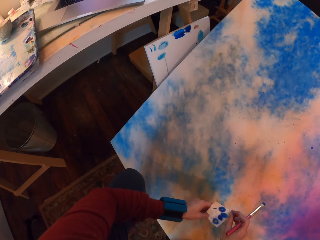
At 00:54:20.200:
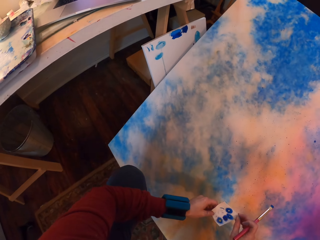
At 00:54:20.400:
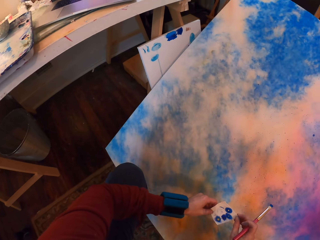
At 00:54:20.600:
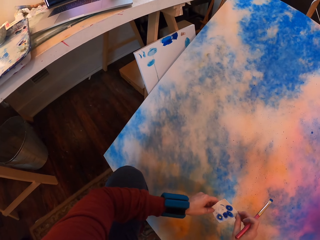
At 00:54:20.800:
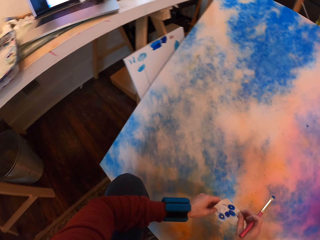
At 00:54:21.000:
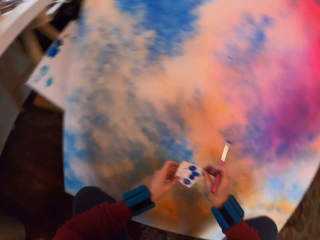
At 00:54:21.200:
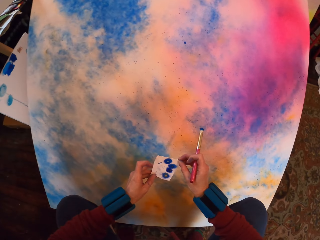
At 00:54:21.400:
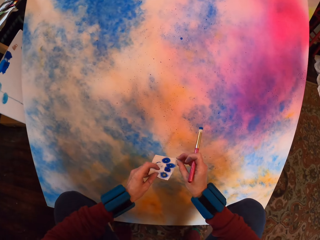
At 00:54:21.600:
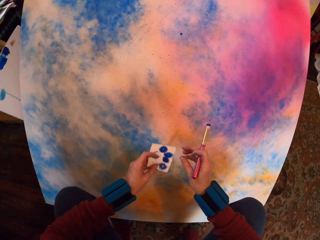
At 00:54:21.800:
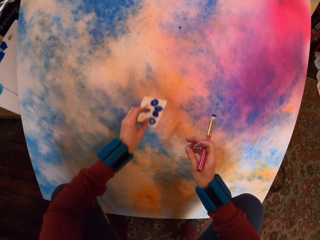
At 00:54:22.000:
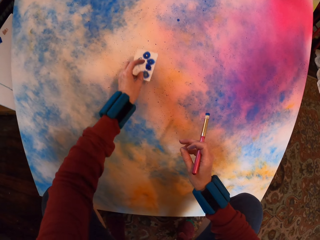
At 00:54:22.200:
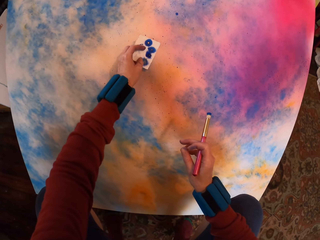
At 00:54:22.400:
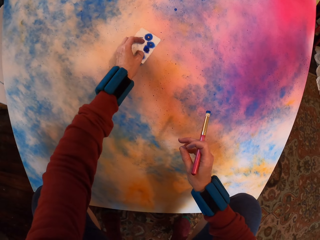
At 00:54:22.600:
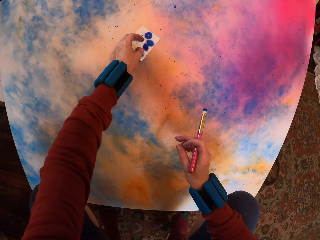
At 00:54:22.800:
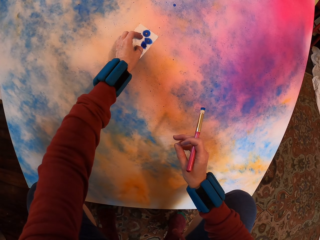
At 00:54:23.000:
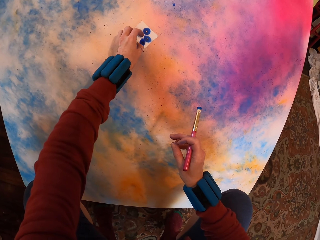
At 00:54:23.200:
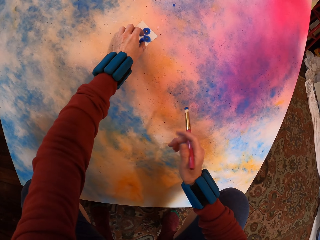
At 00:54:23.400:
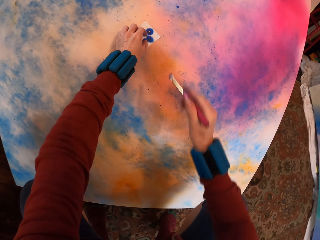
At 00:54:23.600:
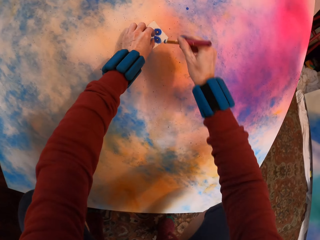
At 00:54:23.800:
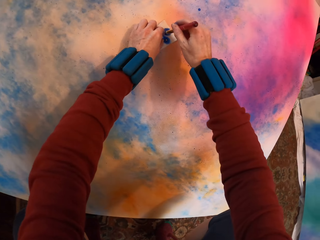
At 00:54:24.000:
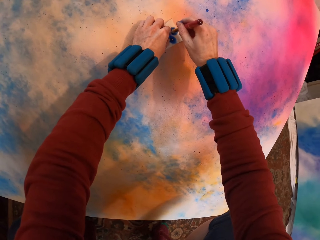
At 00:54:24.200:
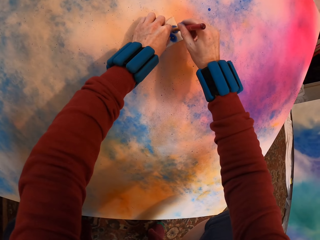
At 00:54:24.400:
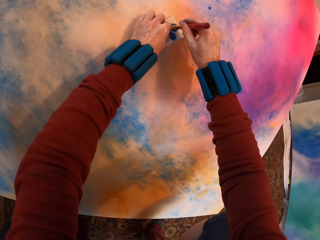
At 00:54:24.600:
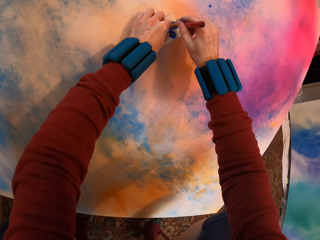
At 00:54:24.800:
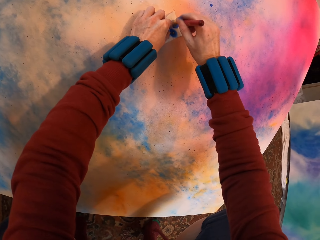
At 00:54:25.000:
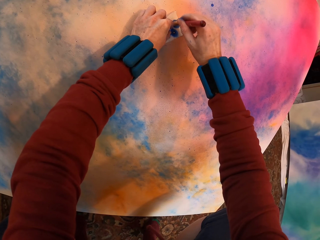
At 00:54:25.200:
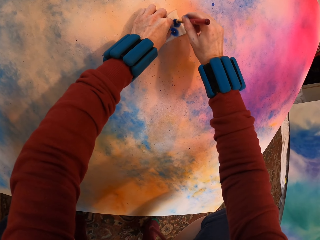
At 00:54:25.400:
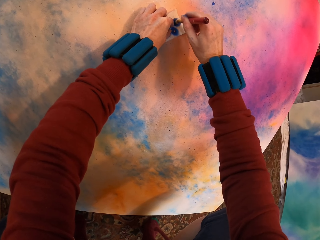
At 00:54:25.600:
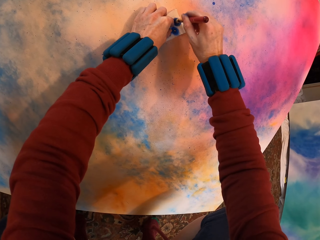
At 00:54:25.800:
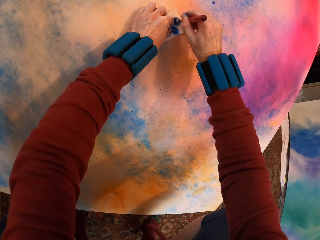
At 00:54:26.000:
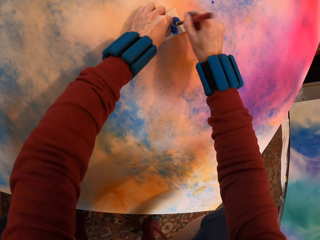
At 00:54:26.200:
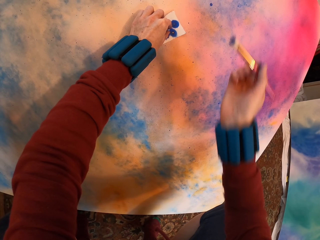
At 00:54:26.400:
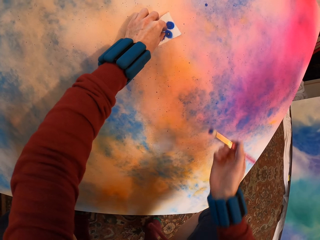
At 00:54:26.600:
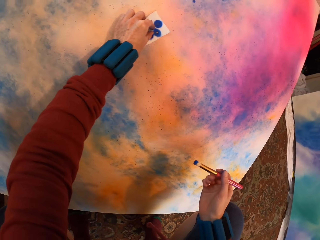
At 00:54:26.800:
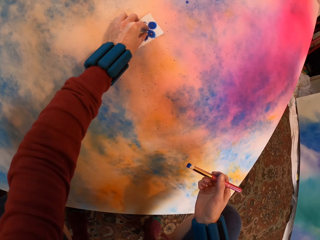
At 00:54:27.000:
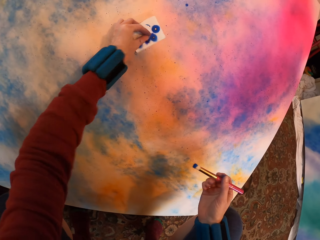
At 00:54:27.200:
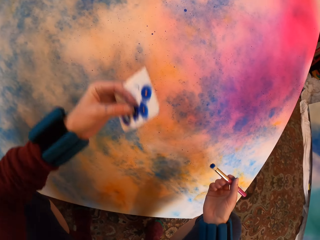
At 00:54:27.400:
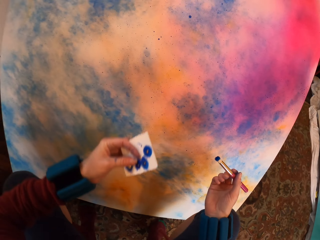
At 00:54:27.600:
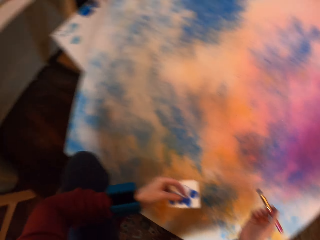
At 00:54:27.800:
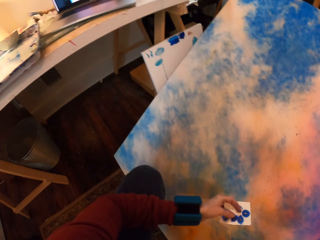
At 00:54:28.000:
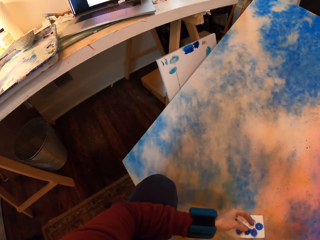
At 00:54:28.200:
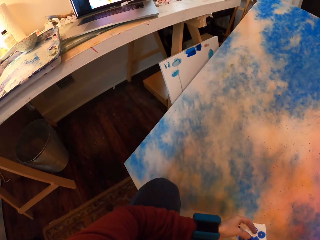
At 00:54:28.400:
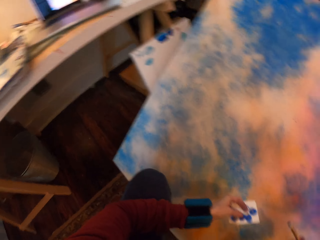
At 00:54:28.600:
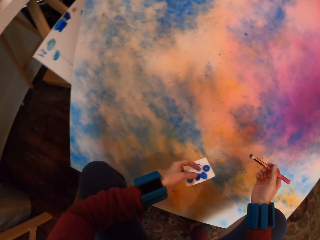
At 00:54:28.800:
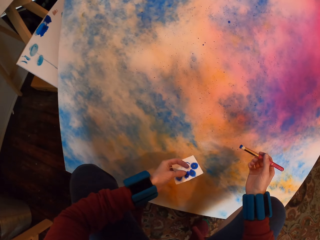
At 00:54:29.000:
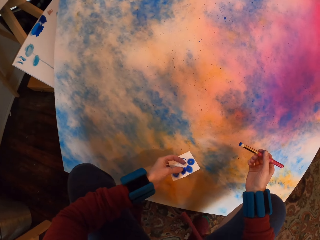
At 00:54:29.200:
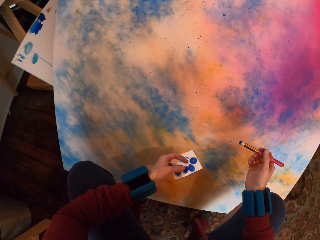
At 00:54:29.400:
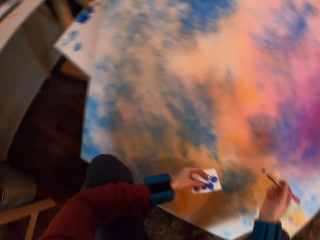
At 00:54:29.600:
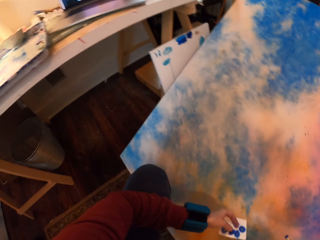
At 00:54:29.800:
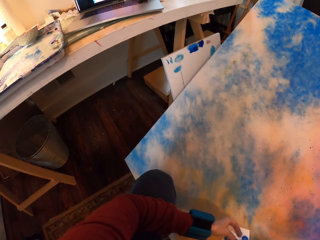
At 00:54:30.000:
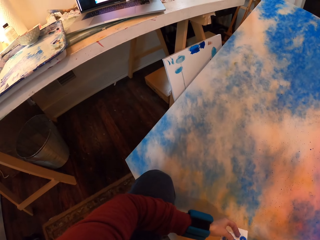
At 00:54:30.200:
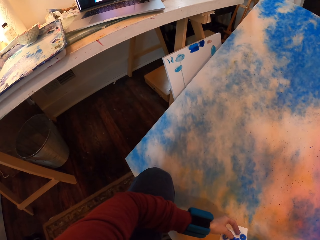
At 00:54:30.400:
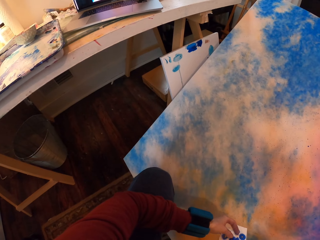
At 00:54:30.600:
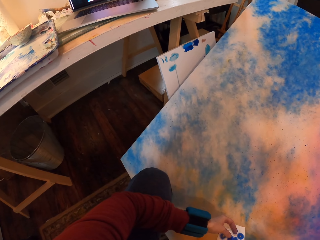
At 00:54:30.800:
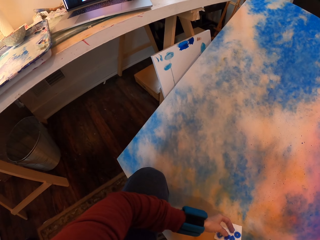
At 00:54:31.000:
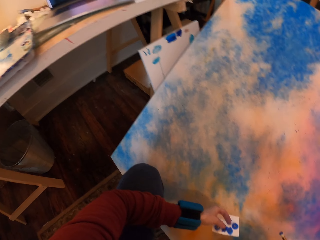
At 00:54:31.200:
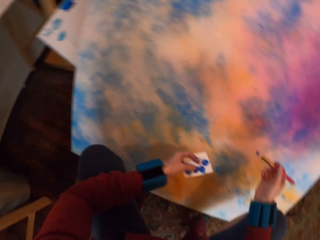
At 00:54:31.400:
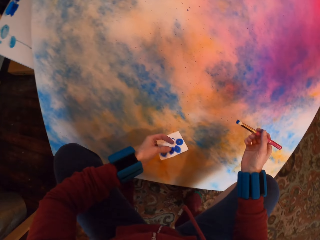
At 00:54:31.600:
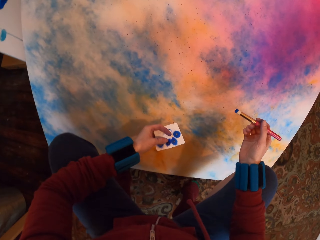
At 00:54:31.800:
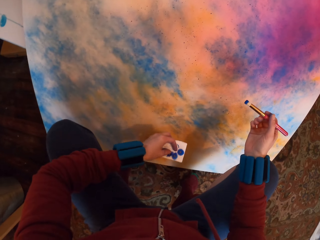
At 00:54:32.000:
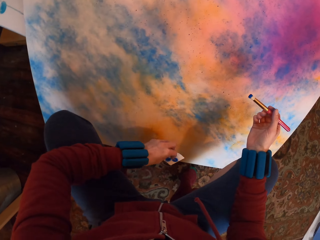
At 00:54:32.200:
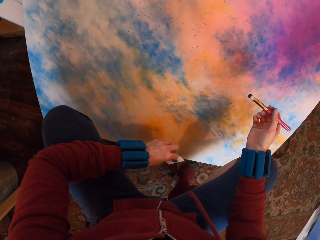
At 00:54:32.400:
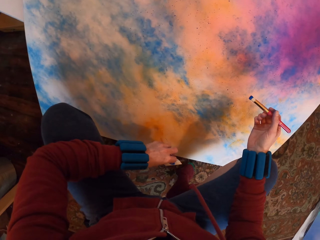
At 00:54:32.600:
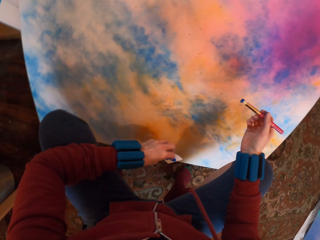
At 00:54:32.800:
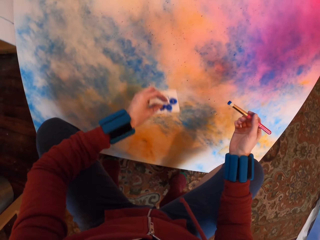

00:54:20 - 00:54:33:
The camera wearer places the paper on the painting. They paint on a hole on the paper with the brush. They remove the paper from the painting and look at the painting.

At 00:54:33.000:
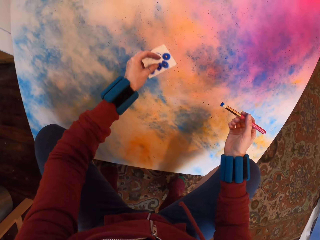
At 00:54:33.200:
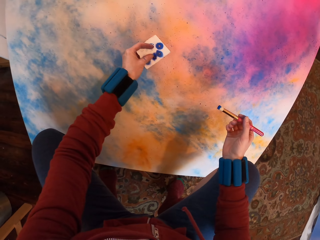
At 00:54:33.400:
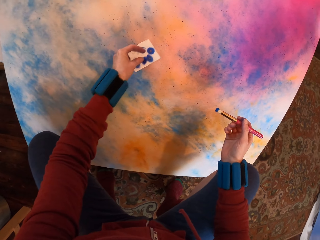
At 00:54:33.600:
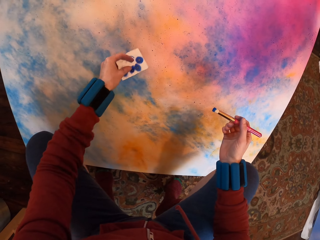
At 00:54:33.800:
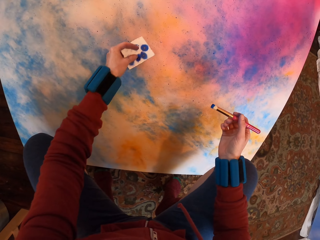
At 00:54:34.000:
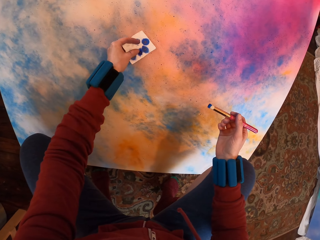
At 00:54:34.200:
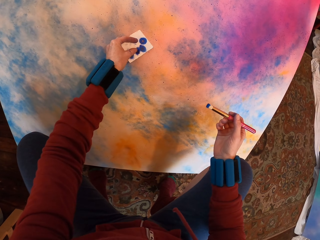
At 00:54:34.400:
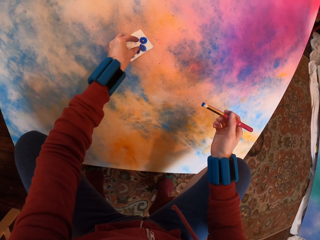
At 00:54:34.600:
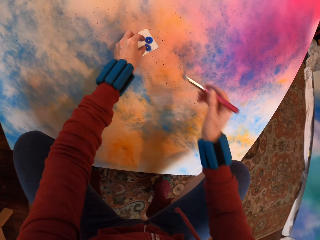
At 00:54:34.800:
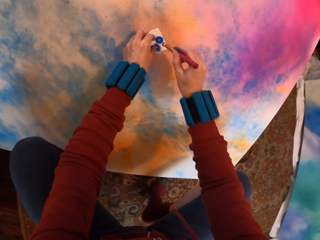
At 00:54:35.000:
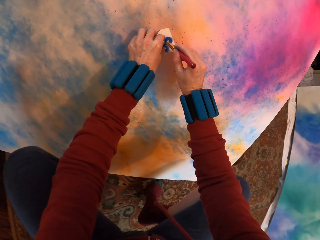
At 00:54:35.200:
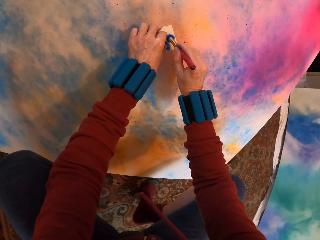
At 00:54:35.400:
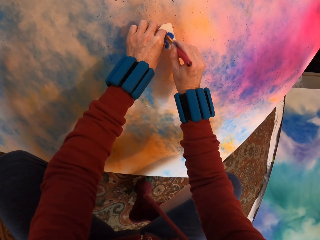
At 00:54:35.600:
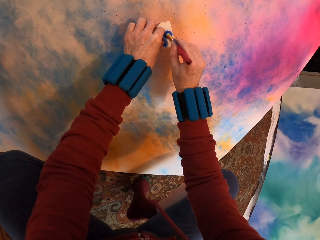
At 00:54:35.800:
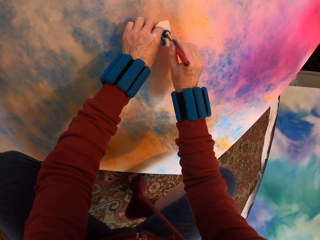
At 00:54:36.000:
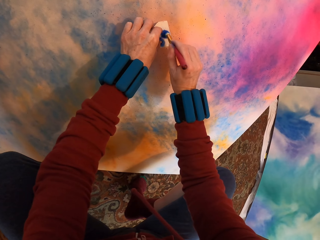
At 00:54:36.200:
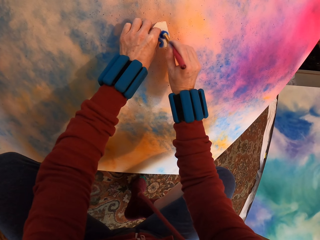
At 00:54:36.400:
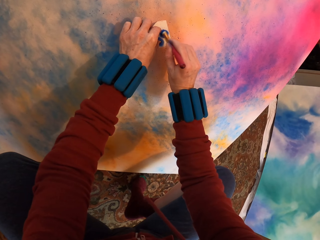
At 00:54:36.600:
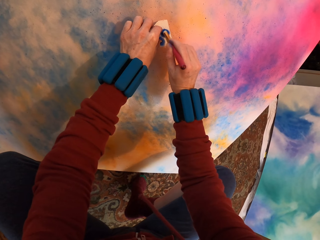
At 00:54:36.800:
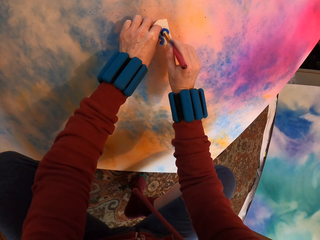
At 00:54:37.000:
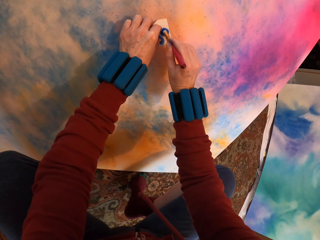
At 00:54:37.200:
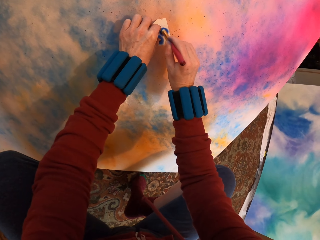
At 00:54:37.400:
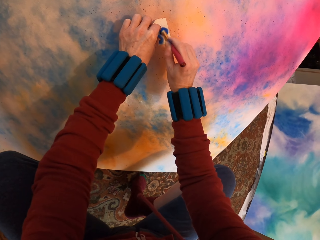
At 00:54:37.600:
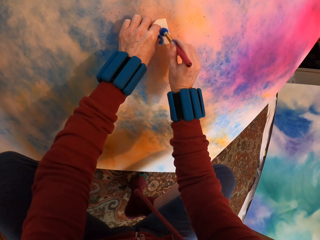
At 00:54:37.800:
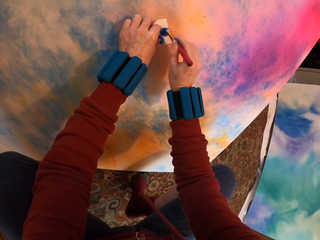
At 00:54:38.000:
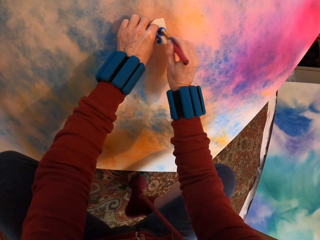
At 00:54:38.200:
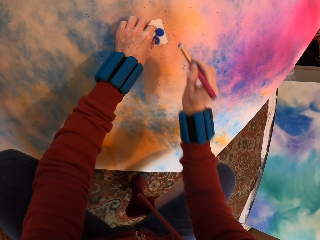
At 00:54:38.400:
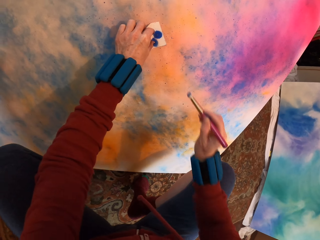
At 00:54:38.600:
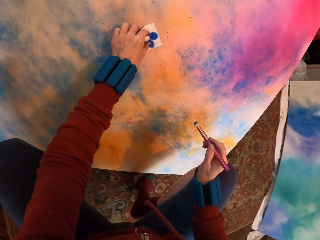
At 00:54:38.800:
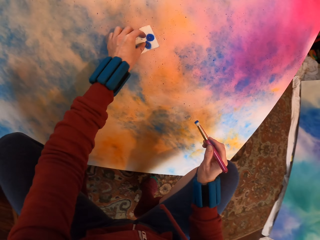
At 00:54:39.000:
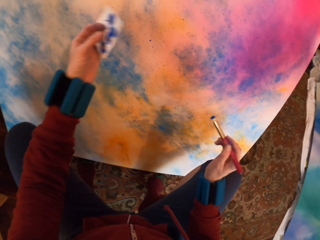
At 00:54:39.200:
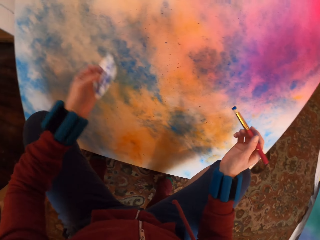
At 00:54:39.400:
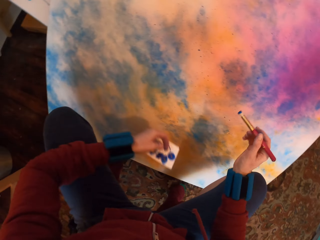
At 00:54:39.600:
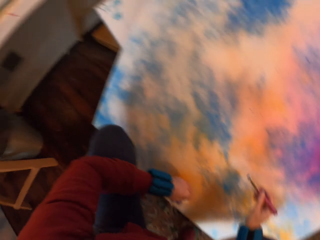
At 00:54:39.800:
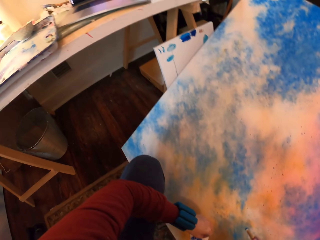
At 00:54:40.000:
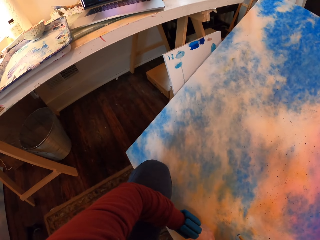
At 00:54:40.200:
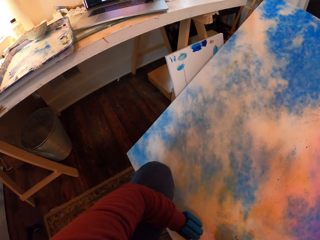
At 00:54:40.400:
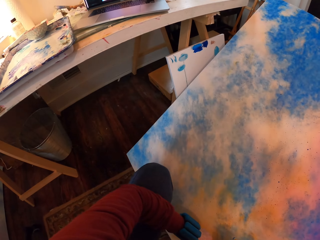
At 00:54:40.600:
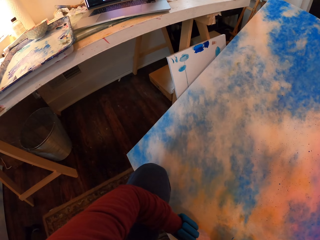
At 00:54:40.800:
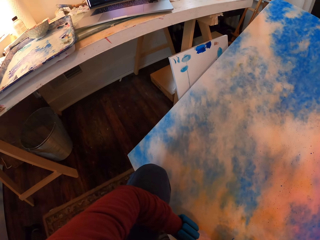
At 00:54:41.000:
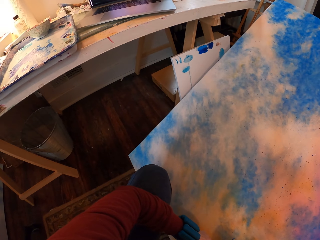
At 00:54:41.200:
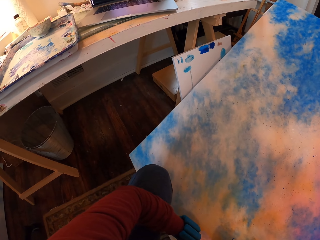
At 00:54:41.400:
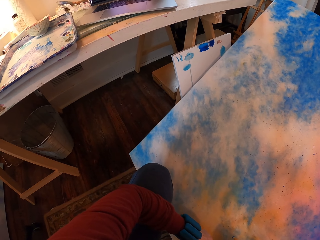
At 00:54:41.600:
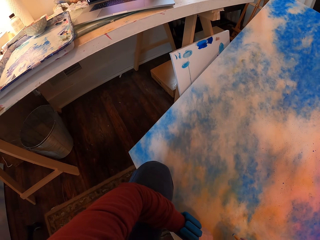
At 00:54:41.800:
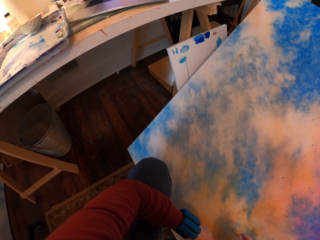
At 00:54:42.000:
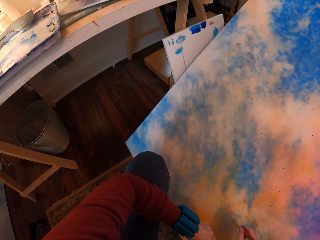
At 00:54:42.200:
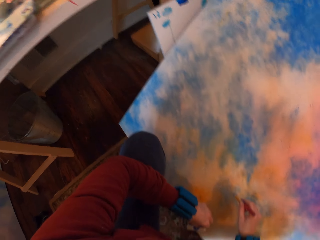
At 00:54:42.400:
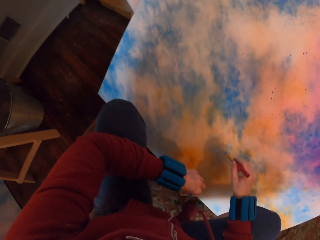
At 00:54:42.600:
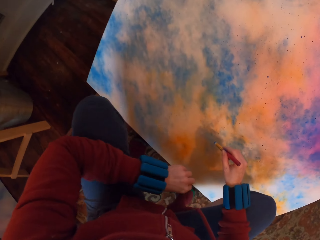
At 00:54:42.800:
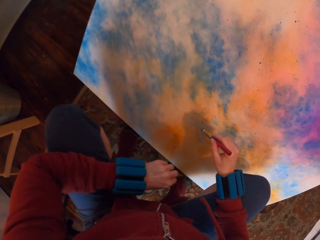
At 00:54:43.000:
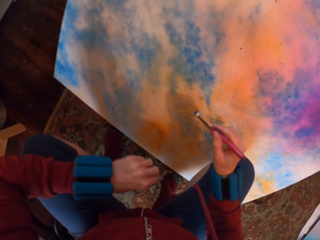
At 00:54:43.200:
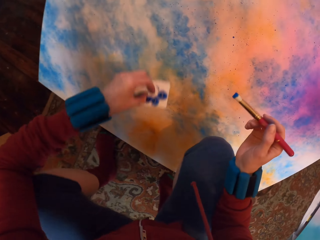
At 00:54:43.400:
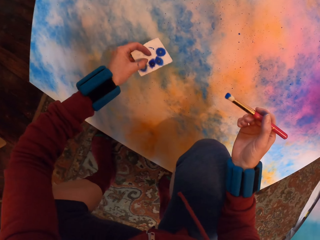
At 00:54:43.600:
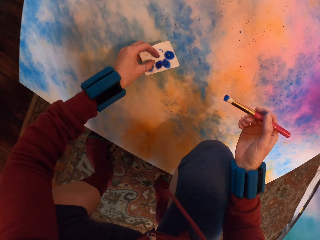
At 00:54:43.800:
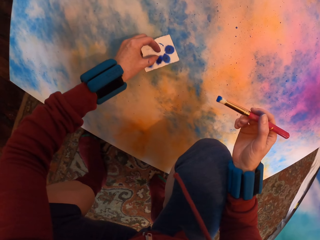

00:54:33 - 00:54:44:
The camera wearer places the paper on the painting. They paint on a hole on the paper with the brush. They remove the paper from the painting and look at the painting.
